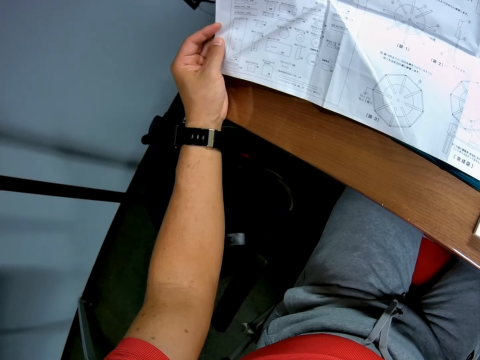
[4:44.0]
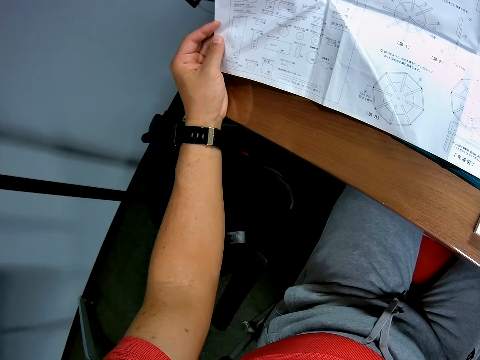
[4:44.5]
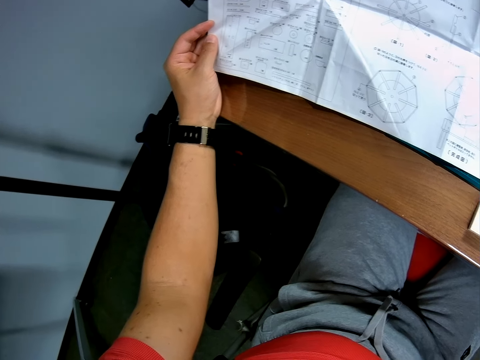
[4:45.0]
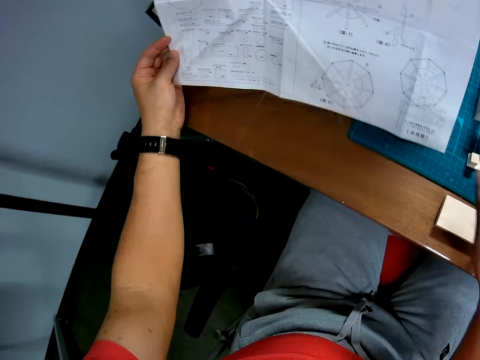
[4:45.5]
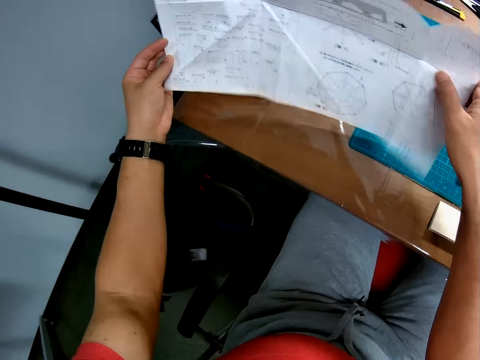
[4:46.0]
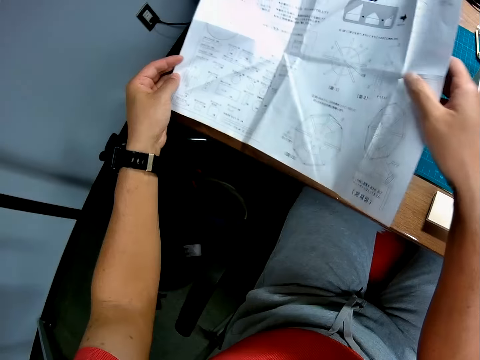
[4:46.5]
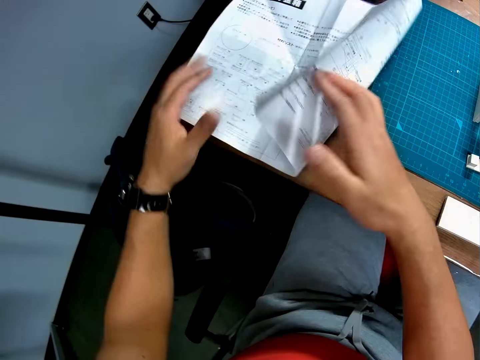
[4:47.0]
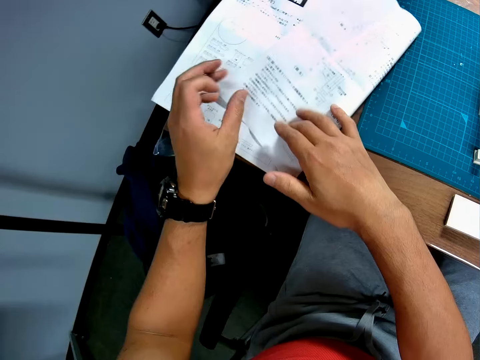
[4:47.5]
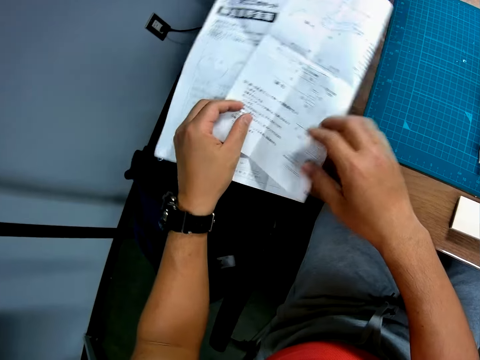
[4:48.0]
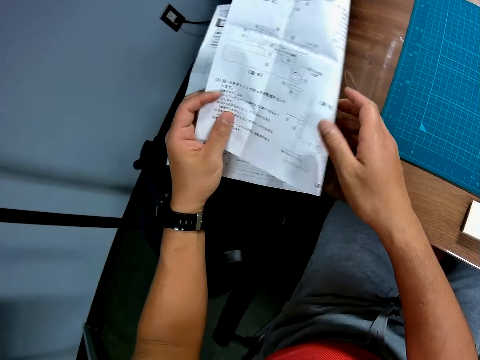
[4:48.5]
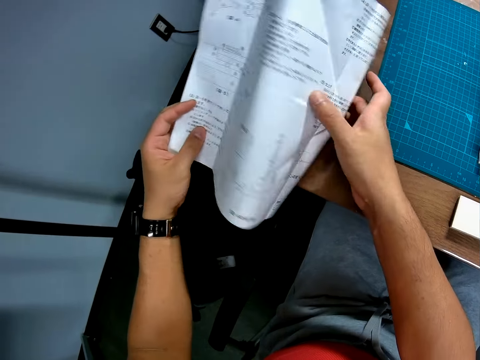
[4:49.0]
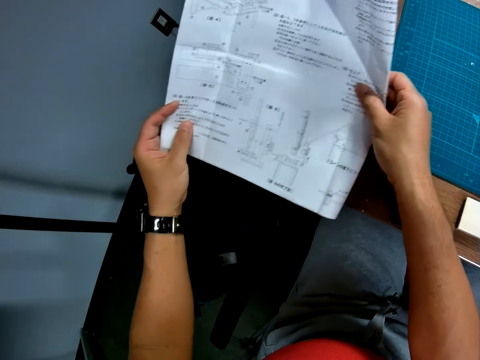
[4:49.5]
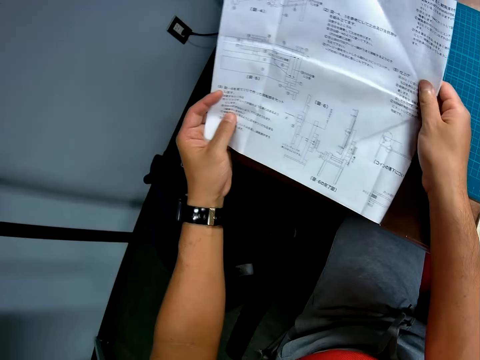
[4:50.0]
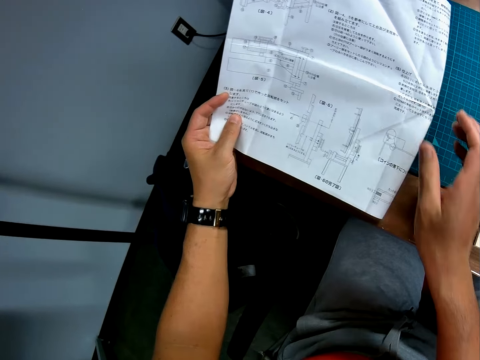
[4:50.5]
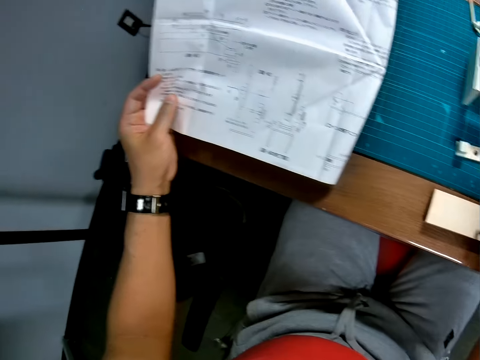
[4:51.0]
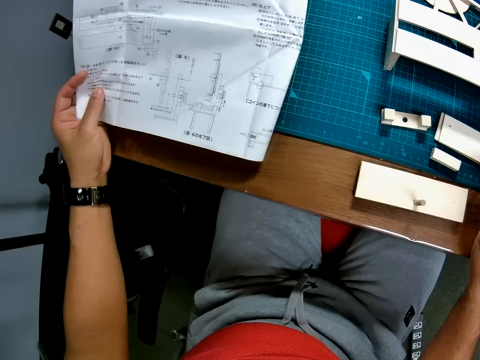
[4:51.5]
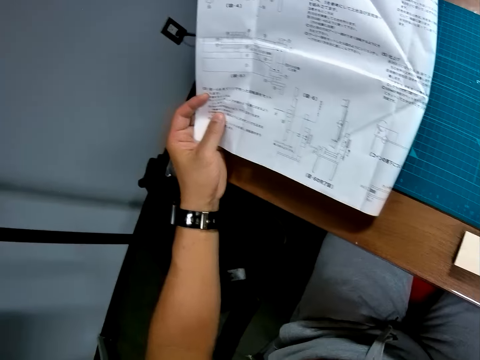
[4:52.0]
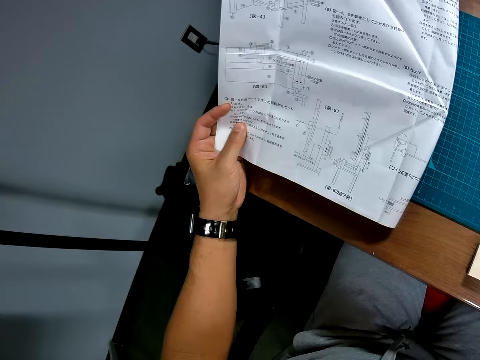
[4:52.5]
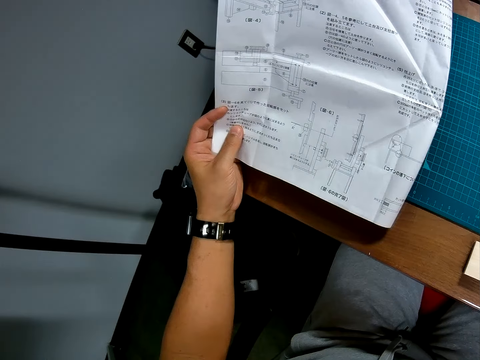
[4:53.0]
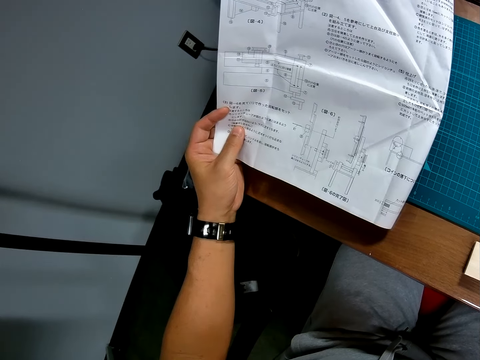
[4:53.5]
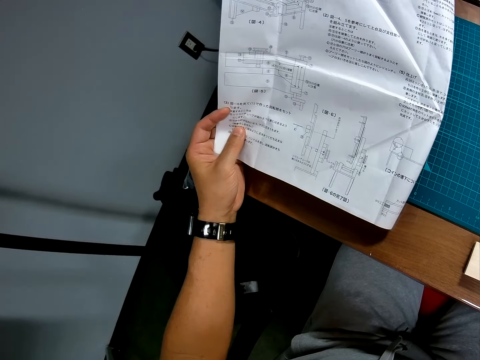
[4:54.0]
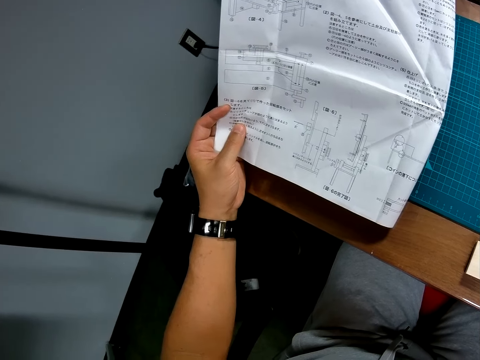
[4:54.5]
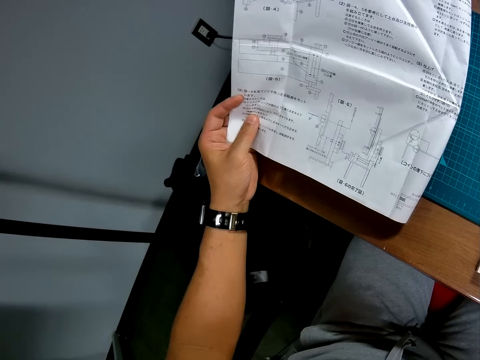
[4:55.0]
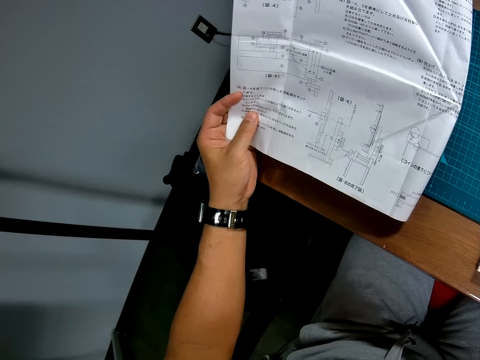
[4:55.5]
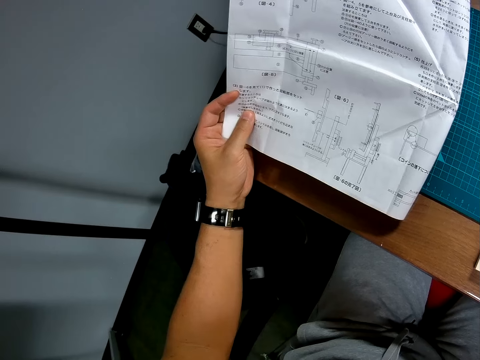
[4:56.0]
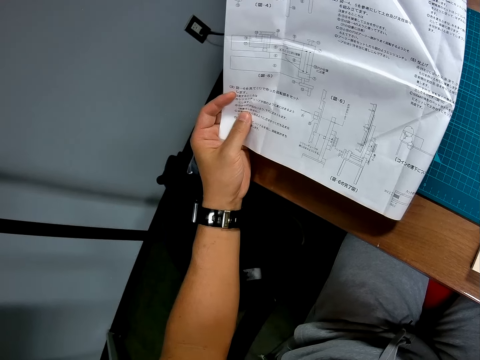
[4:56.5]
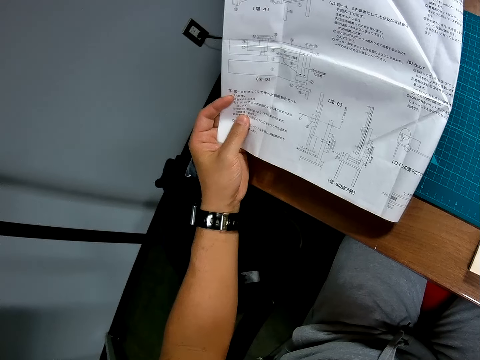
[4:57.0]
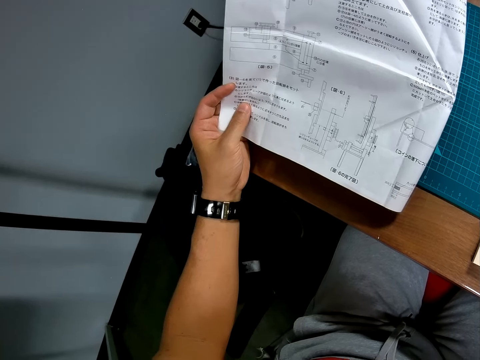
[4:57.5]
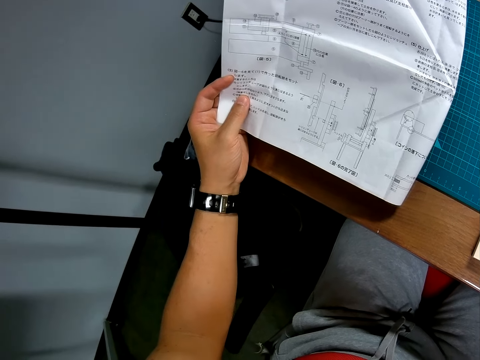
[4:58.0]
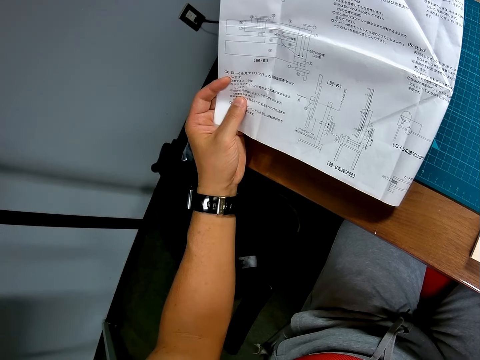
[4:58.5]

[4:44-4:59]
The camera wearer turns the blueprint upside down. They hold the manual paper with hands and fold the manual paper on a table. They continue reading the blueprint. They look slightly in the direction of rectangular pieces on the table. They continue reading the blueprint.

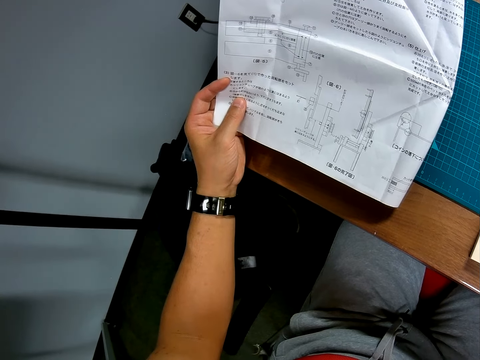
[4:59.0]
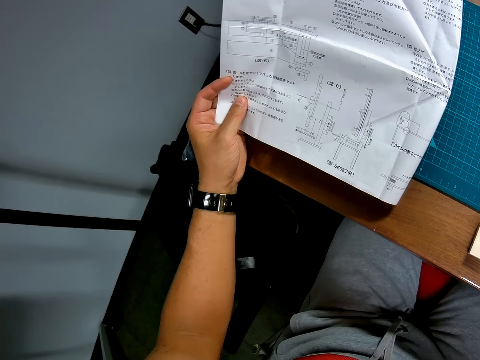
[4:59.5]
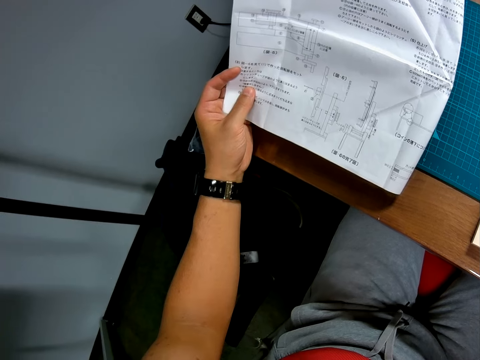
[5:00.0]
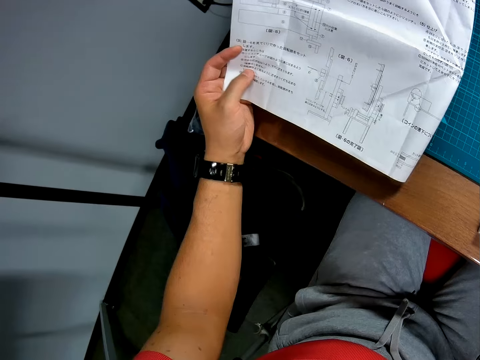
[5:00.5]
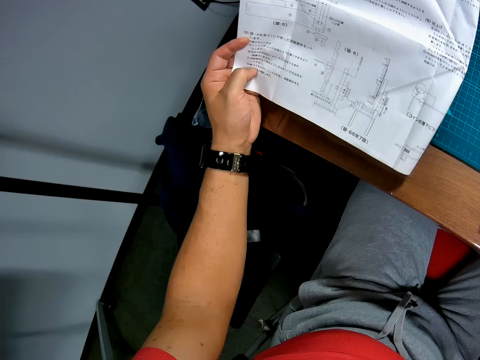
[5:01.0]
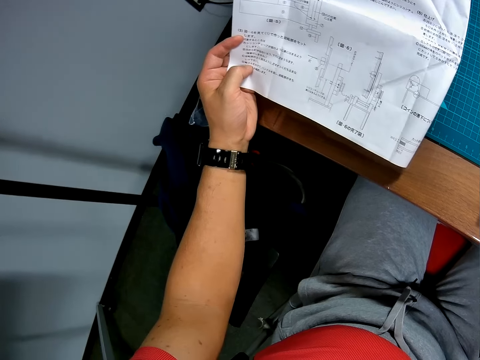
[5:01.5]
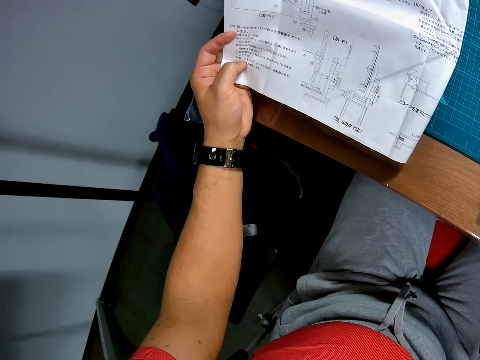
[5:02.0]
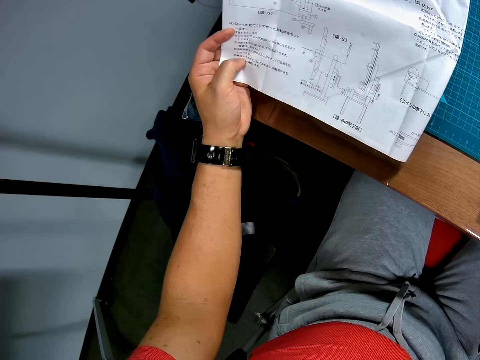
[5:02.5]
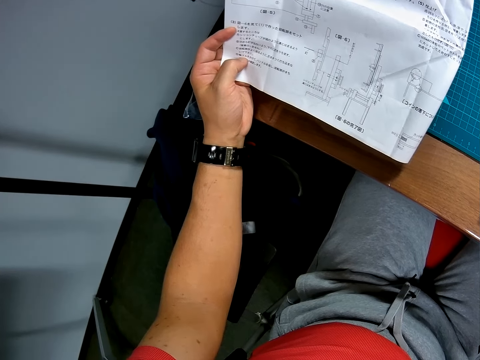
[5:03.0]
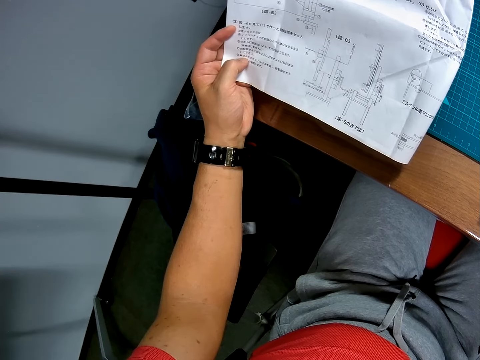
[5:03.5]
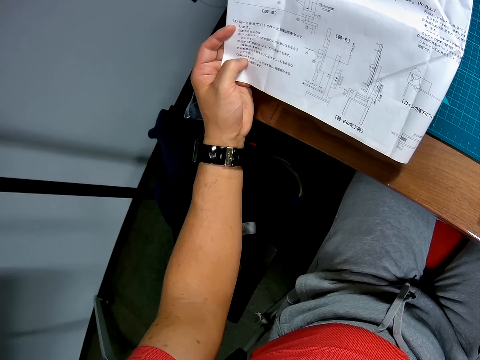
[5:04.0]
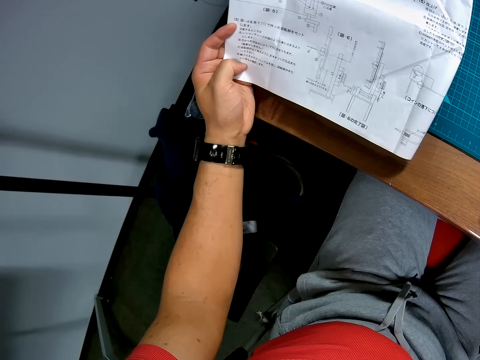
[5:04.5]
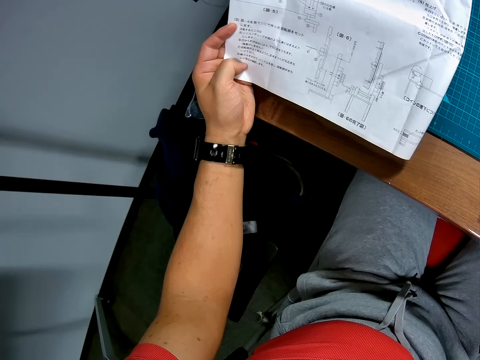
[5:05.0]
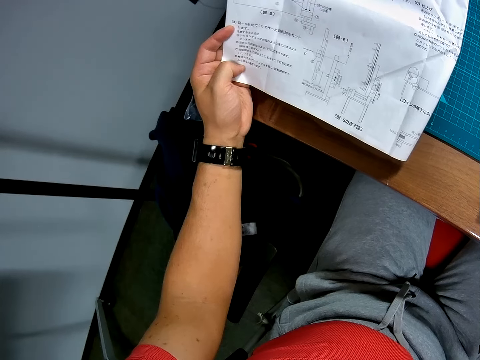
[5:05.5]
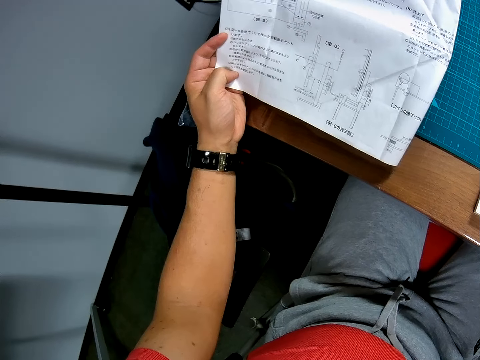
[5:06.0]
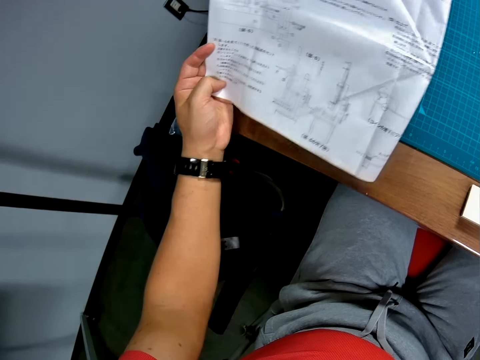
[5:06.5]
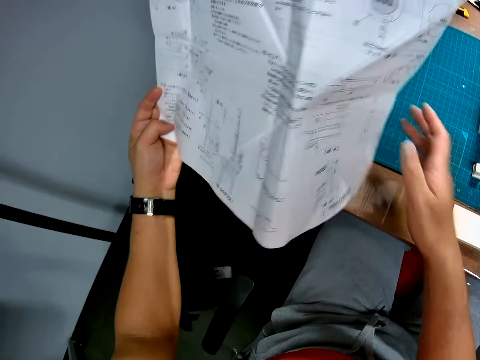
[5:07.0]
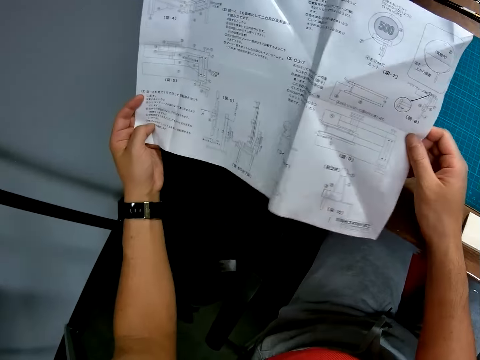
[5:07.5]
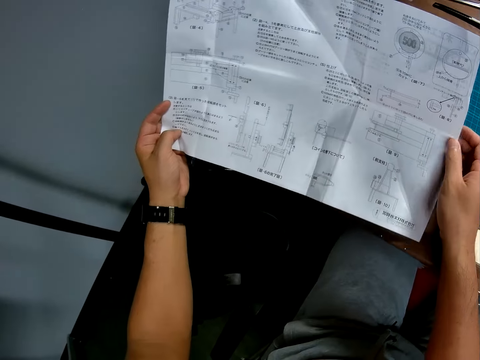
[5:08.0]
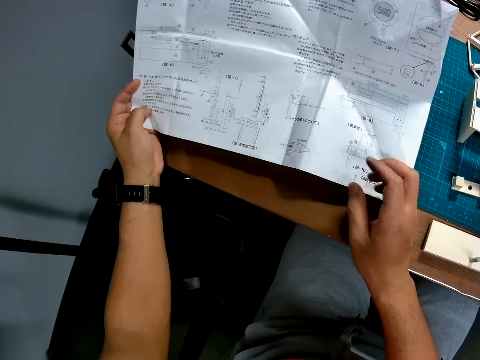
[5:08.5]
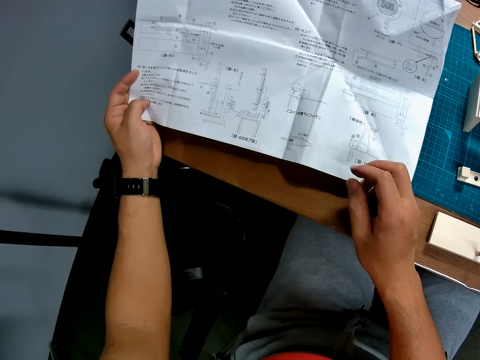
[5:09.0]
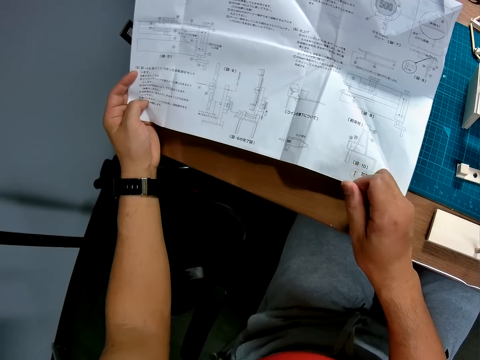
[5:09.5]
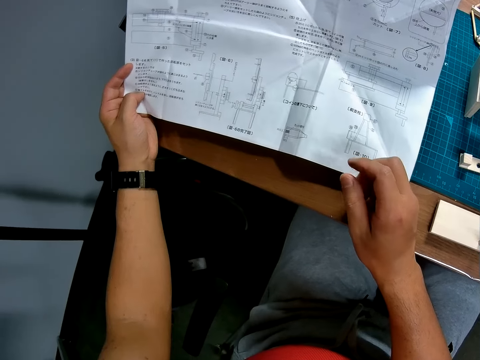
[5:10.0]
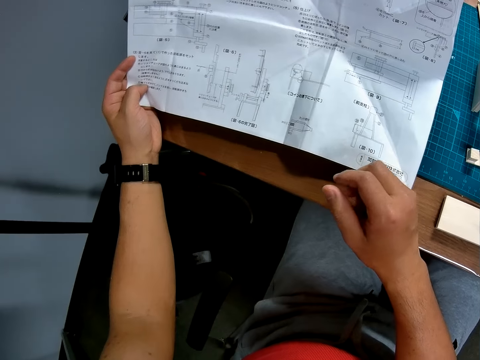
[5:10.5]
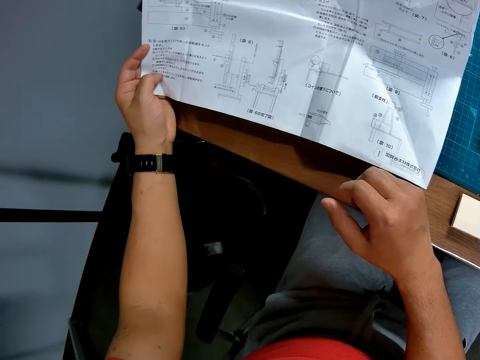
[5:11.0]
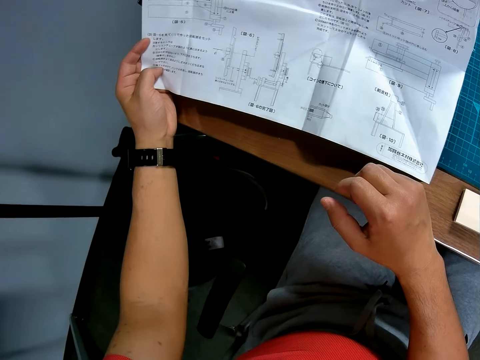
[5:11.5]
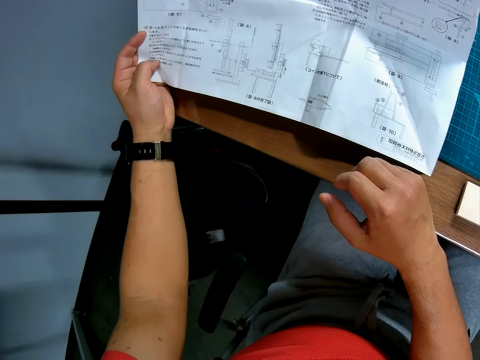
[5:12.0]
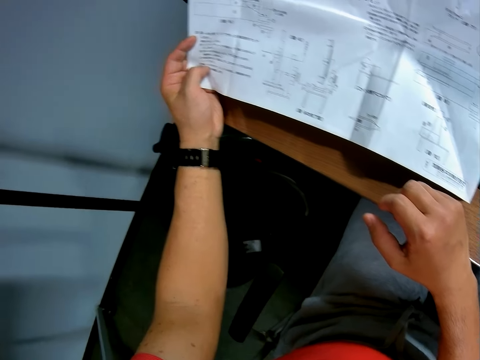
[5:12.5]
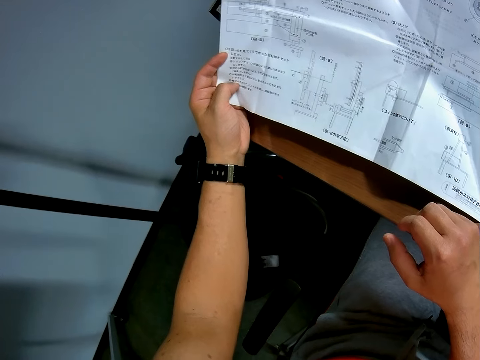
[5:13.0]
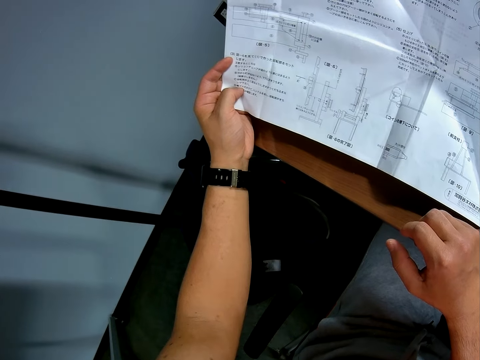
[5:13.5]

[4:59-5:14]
The camera wearer unfolds the blueprint. They continue reading the blueprint.
